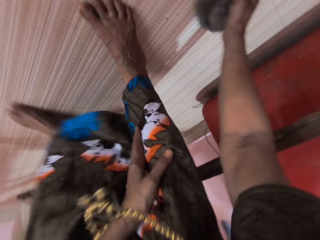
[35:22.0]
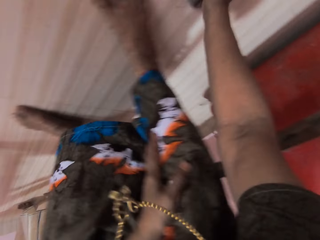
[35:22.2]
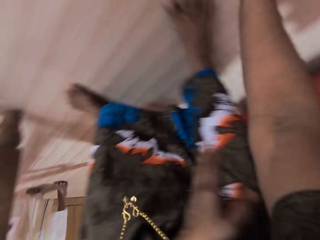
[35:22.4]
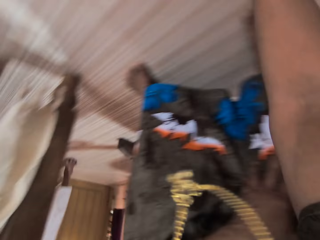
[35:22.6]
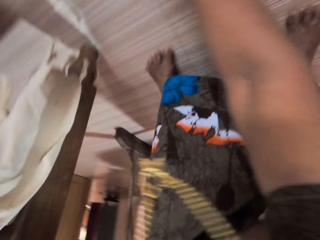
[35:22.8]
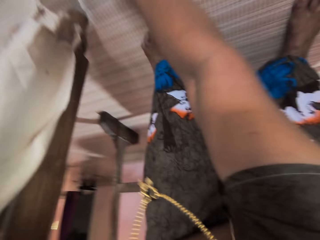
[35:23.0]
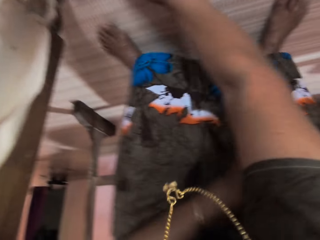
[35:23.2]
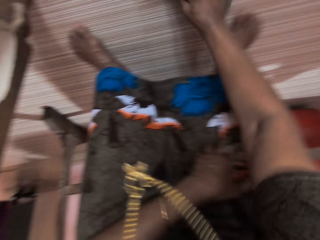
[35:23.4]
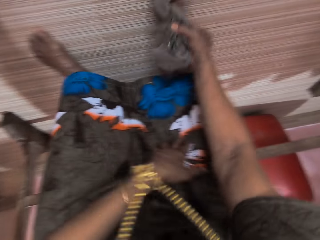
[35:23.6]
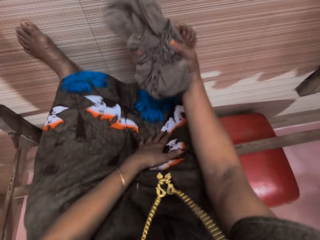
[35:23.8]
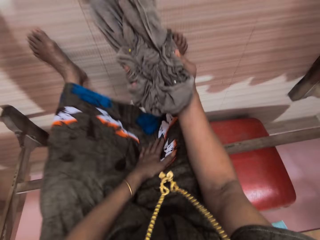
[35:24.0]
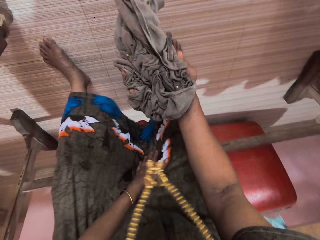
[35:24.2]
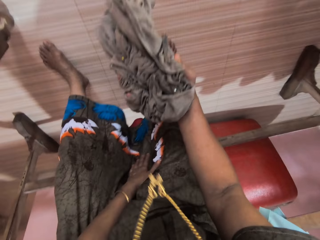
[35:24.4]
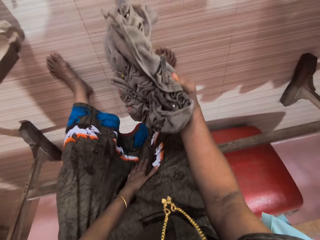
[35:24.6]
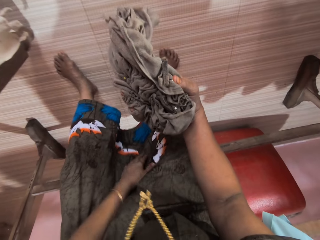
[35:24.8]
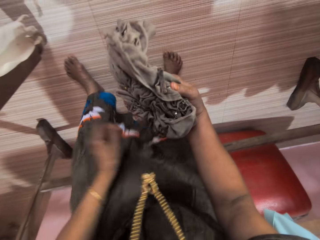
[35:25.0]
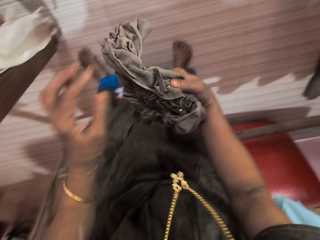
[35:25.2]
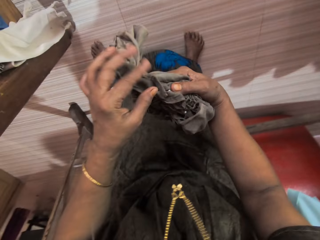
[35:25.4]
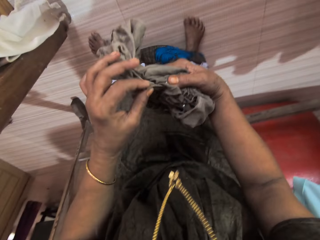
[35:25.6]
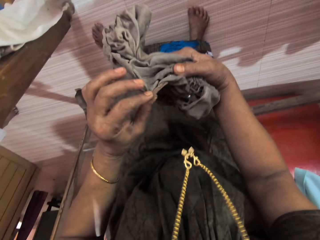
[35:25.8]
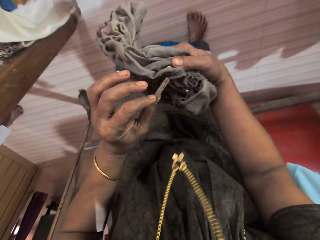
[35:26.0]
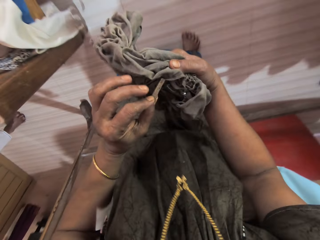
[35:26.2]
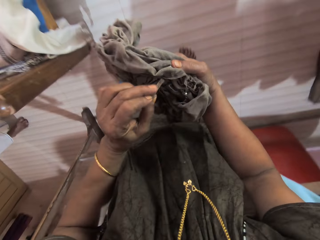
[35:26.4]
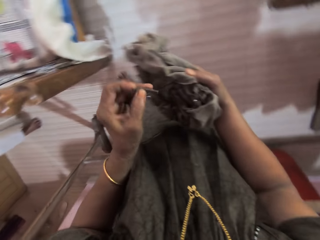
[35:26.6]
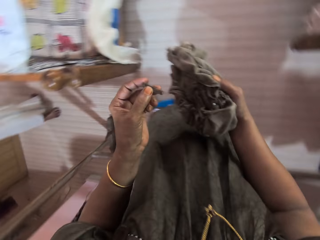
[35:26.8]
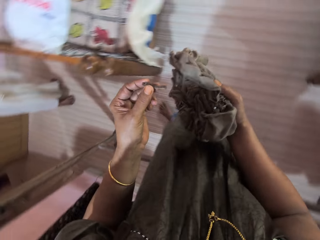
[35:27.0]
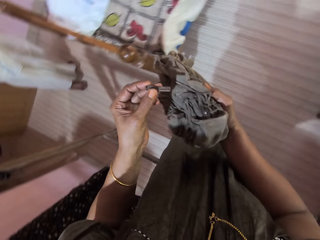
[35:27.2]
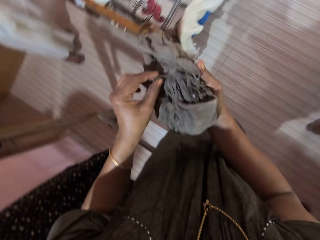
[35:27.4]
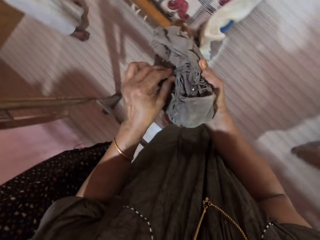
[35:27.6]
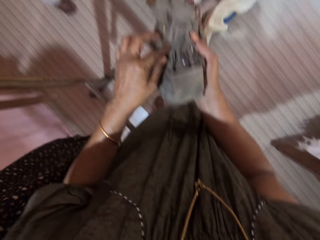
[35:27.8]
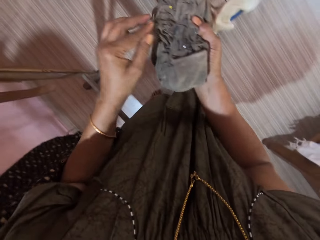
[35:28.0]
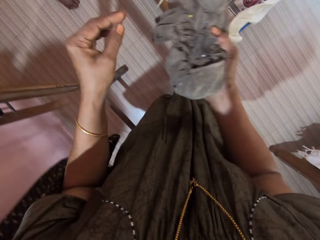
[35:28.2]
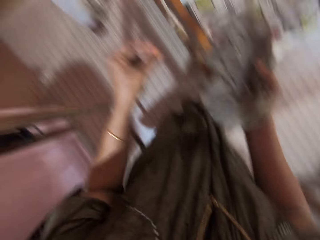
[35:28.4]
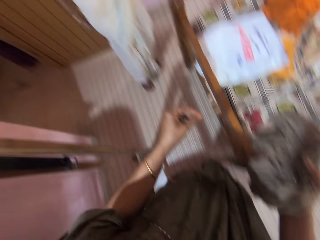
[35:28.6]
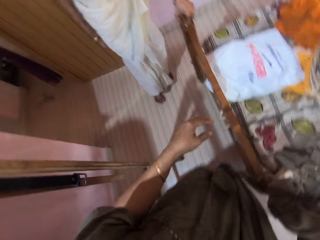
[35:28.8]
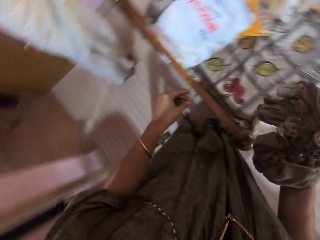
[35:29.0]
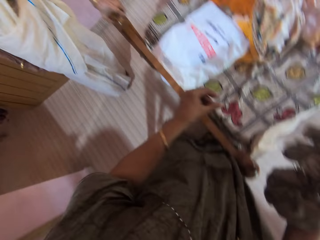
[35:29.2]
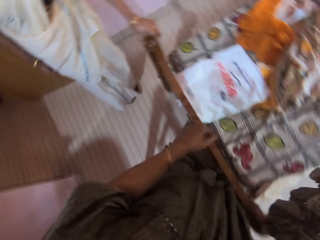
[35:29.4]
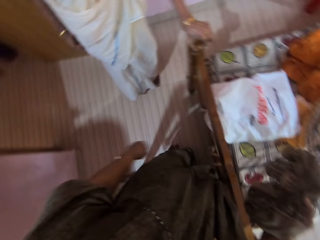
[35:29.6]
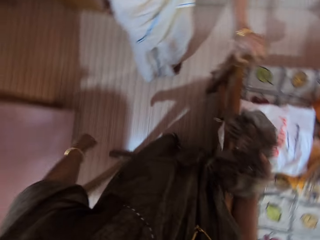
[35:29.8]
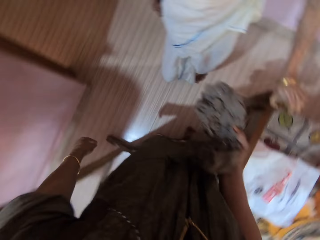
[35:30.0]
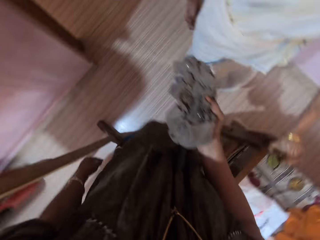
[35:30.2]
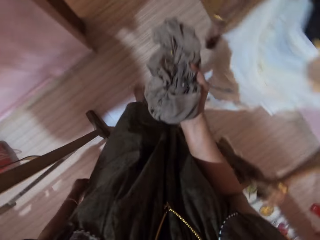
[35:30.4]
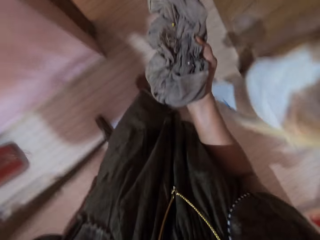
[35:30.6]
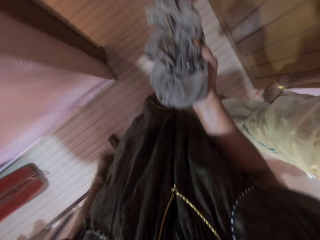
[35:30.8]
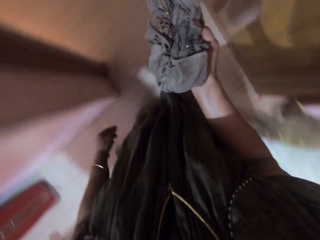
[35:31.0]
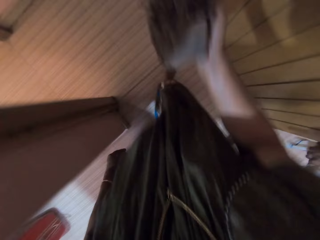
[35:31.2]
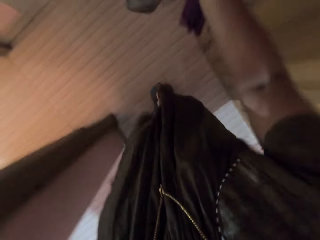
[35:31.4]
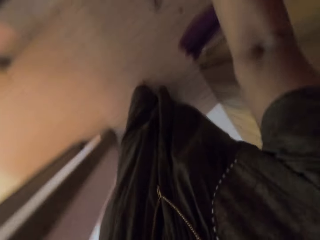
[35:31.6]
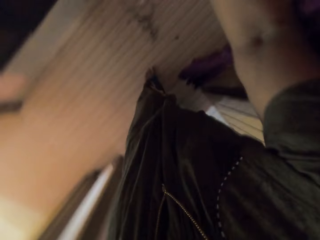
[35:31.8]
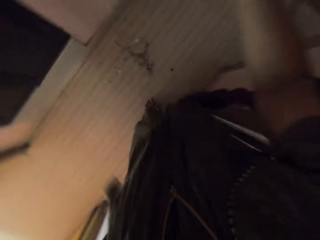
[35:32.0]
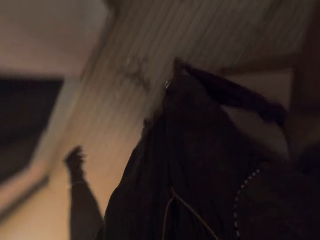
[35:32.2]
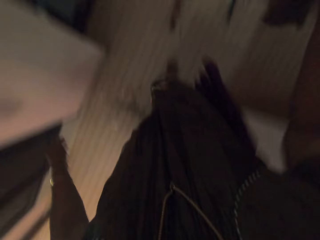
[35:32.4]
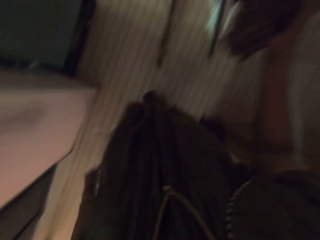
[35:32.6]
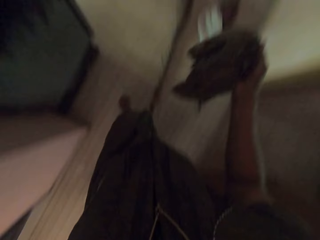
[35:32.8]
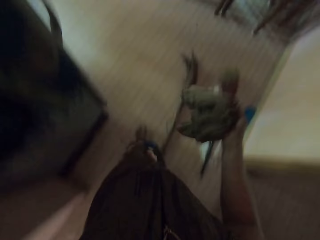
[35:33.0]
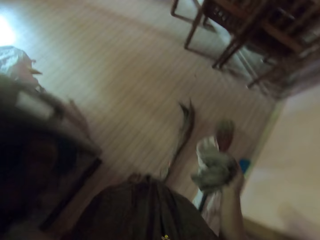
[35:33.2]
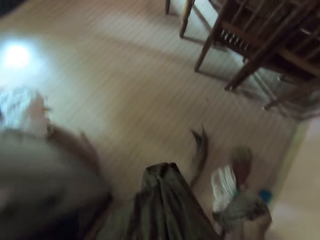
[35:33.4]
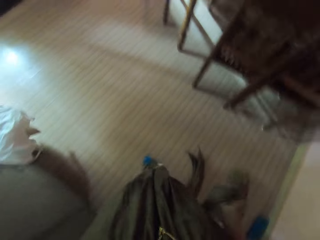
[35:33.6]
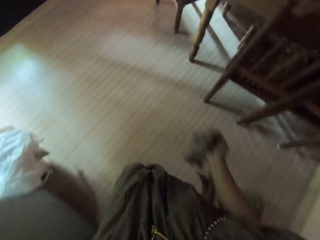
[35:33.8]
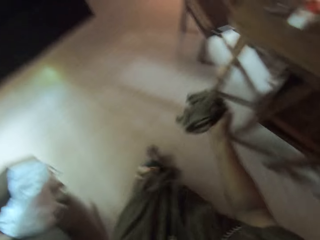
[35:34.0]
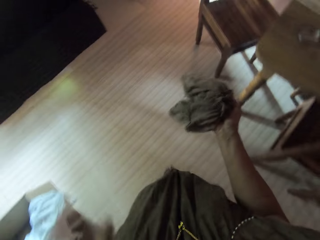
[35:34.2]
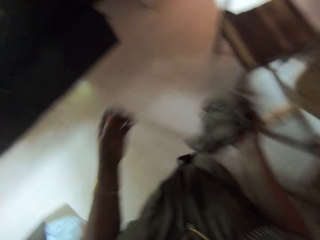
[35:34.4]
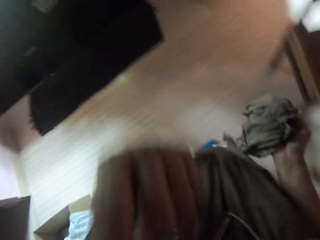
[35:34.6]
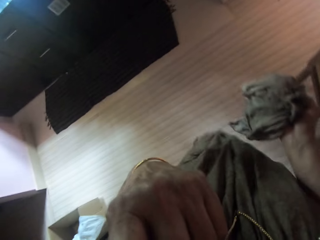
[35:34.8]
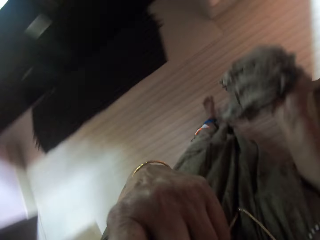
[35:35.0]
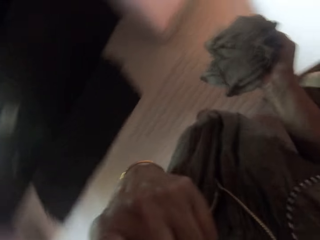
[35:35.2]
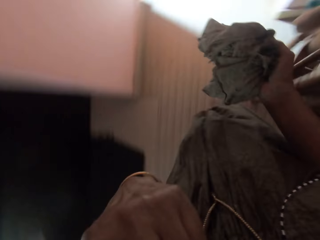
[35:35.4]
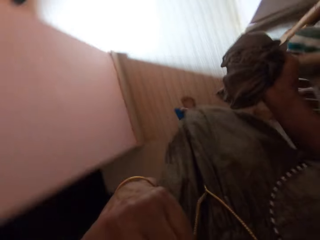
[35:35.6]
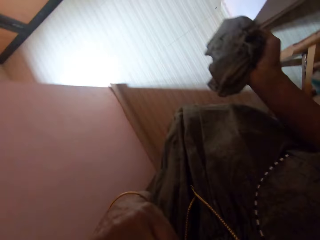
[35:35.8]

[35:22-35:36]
The camera wearer looks at the cloth. She raises the rag with her right hand. She takes out a piece of metal or dirt from the cloth with her left hand. A person stands near the room door. The camera wearer places the piece of metal on the cloth with her left hand. She walks out of the room. She dusts off the dirt in the rag on the floor of the room. She walks toward another room. She walks around the house. She holds the rag with her left hand. She does something.

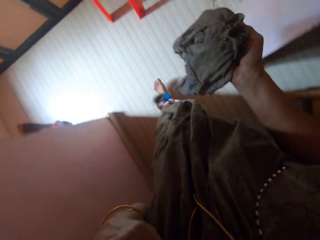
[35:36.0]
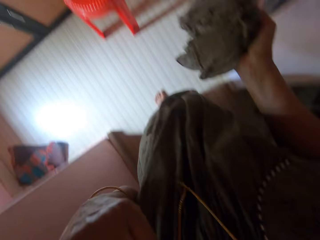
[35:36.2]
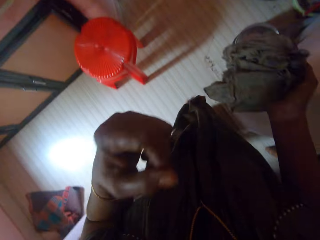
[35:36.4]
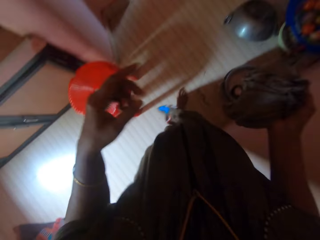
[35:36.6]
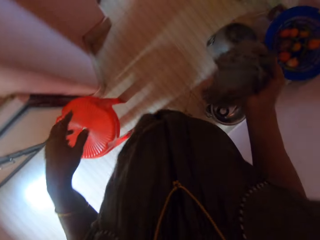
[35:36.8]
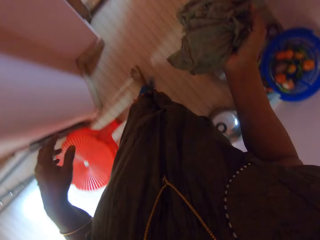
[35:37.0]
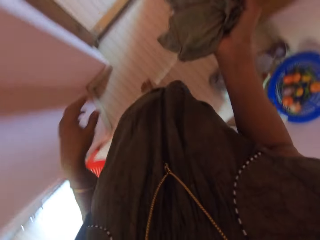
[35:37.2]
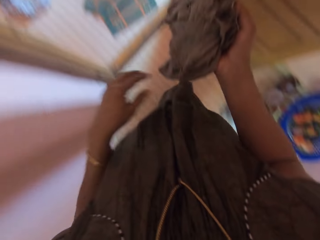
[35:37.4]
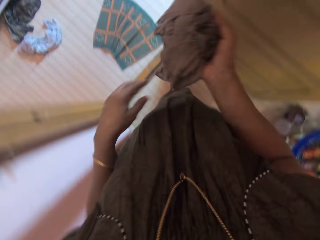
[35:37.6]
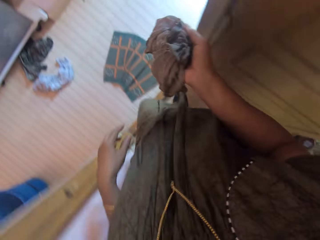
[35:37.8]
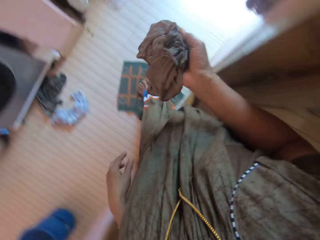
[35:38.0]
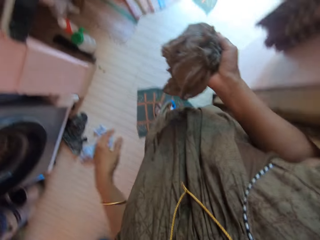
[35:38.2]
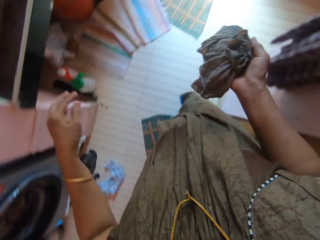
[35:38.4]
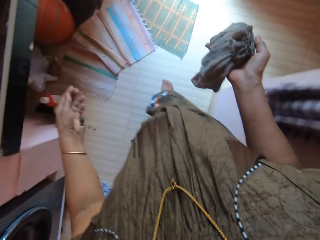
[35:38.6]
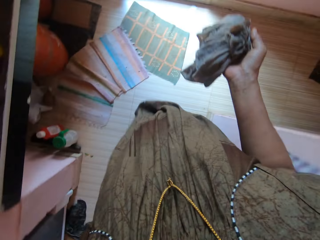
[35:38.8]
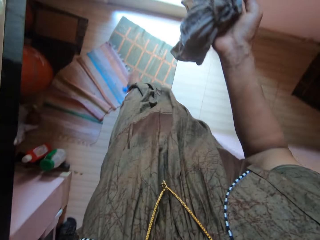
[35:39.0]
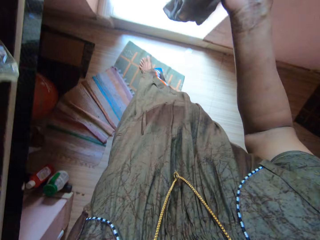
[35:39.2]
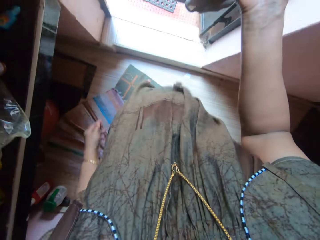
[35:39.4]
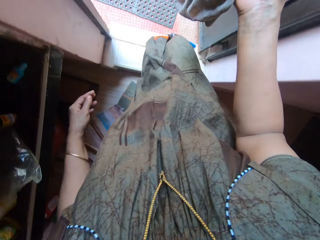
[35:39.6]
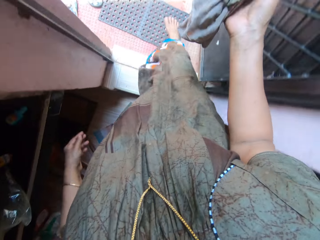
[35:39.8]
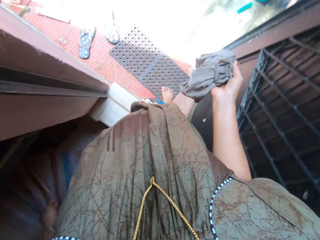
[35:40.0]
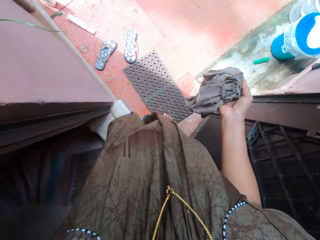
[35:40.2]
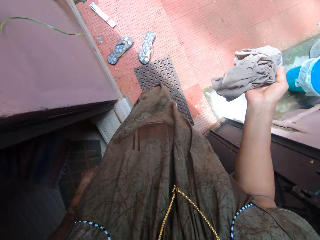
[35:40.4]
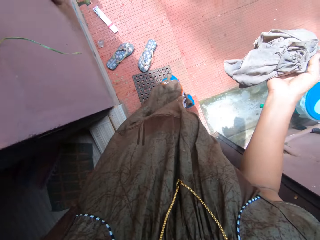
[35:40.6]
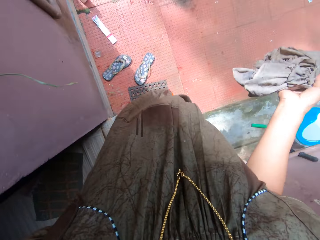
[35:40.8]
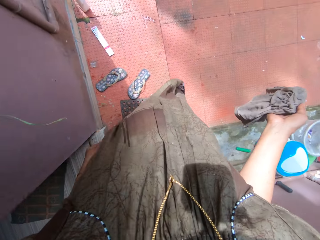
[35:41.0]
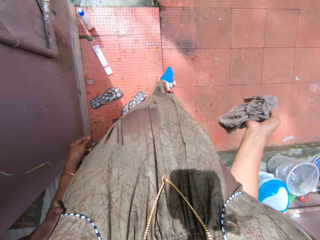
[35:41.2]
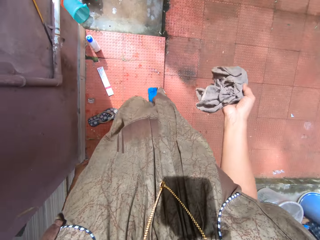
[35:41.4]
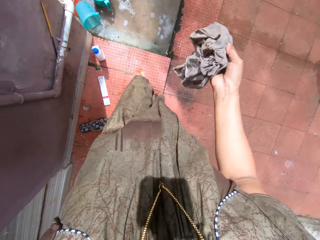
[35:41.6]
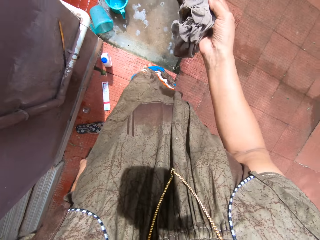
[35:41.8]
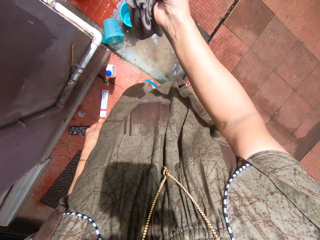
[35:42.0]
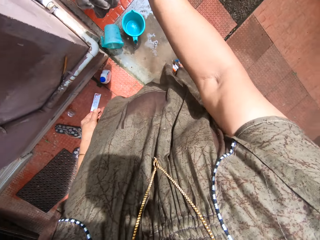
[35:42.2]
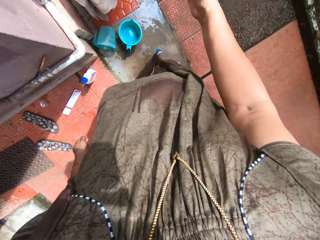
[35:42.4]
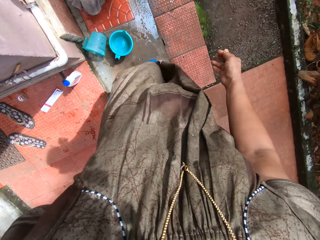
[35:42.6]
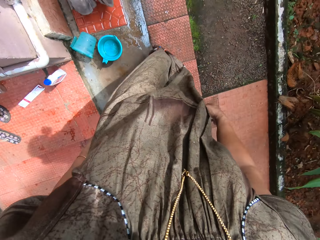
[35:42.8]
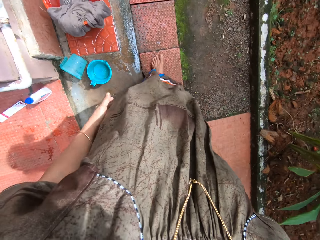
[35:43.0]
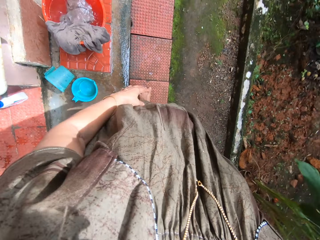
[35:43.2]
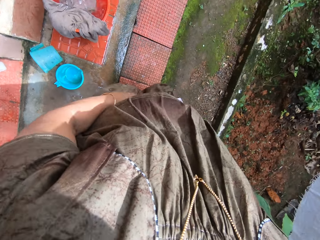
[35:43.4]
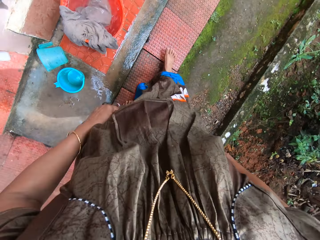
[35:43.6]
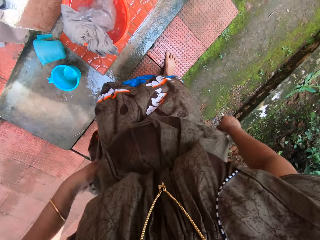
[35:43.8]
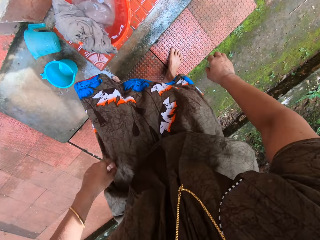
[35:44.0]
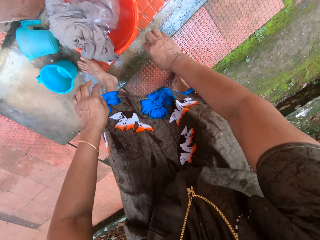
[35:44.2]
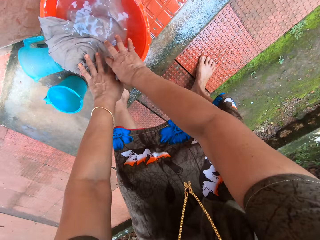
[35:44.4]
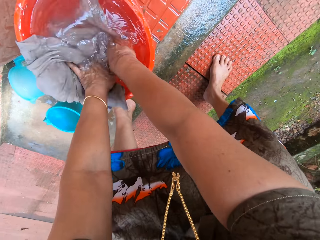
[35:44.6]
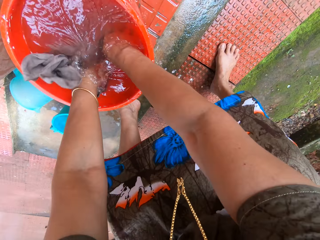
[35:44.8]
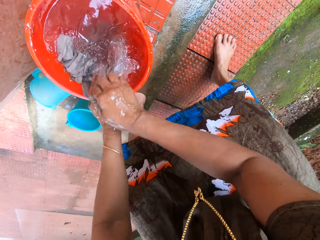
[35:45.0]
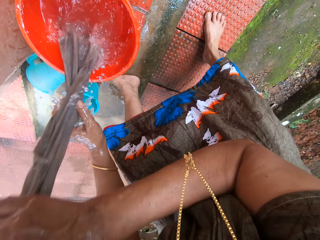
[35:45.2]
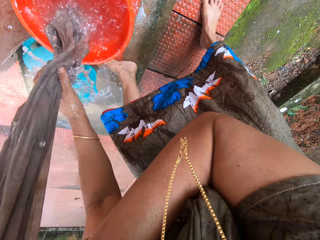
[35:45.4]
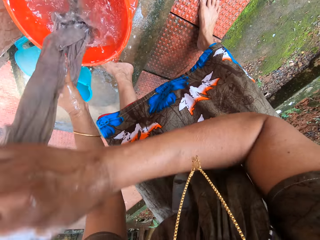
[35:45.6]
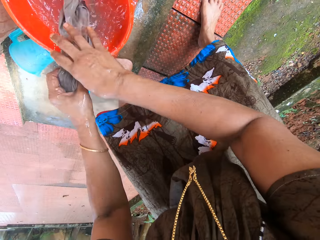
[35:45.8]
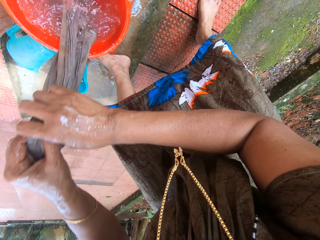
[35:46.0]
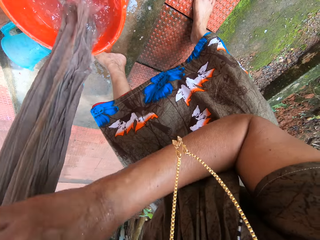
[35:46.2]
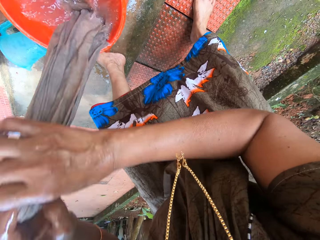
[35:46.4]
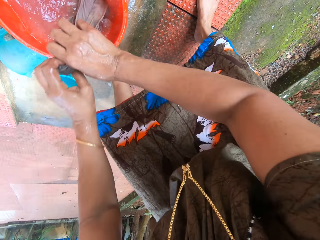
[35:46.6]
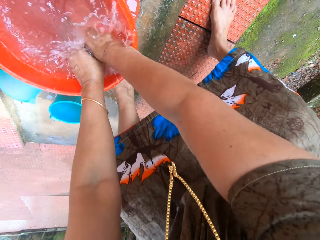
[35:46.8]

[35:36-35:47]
The camera wearer raises her left hand towards her face. She drops her left hand. She walks out of the apartment. She throws the rag into a bucket of water with her right hand. She adjusts her cloth. She dips the cloth in the water. She washes the rag with both hands.
